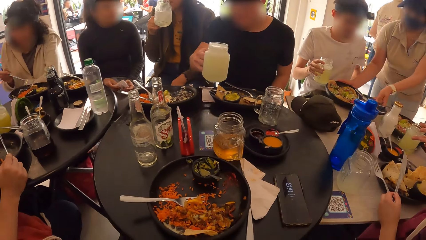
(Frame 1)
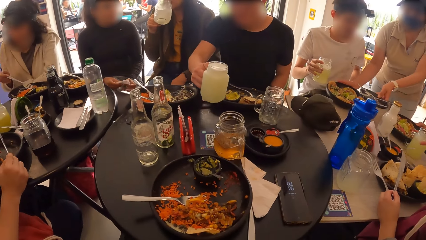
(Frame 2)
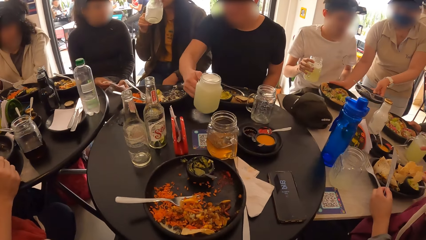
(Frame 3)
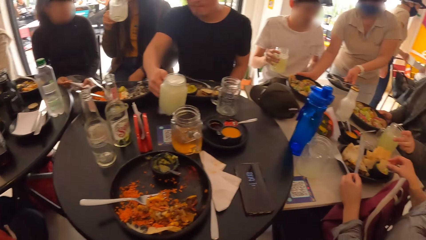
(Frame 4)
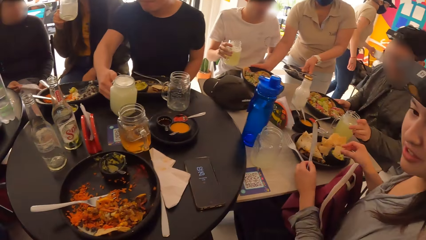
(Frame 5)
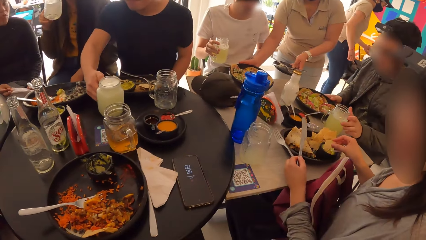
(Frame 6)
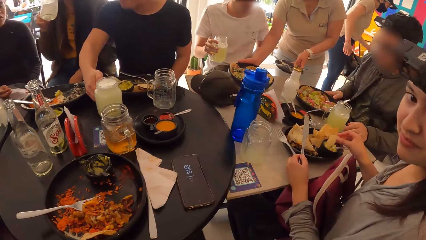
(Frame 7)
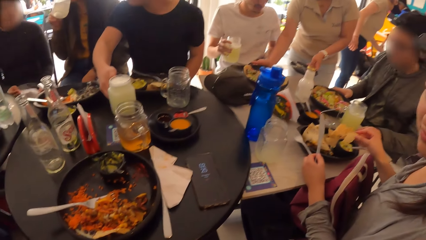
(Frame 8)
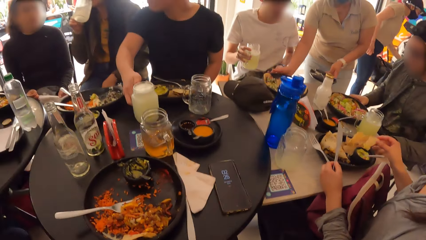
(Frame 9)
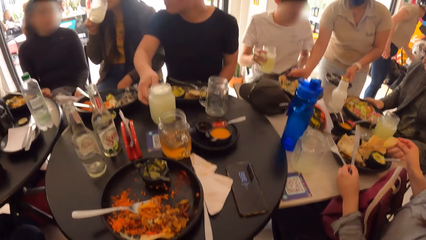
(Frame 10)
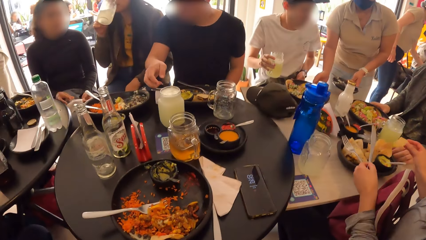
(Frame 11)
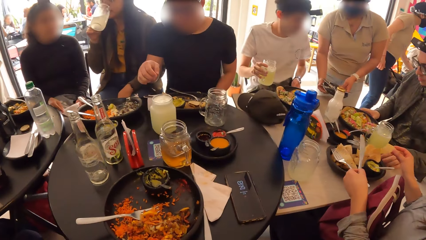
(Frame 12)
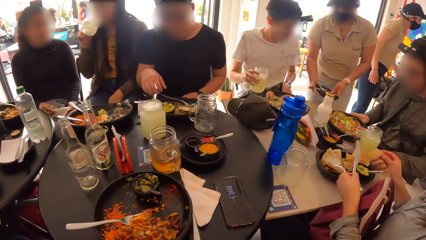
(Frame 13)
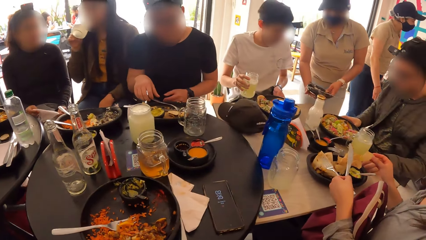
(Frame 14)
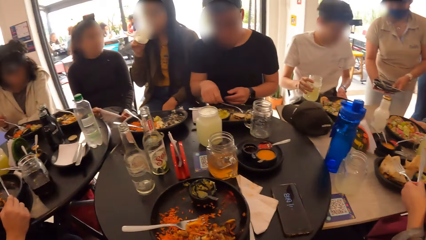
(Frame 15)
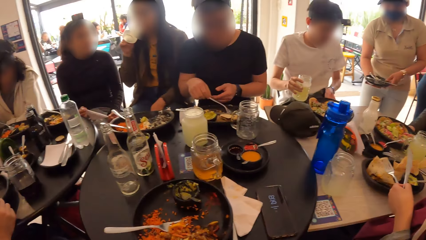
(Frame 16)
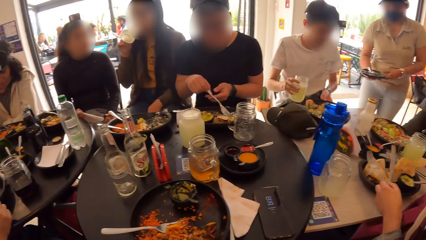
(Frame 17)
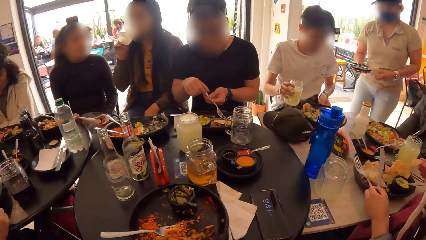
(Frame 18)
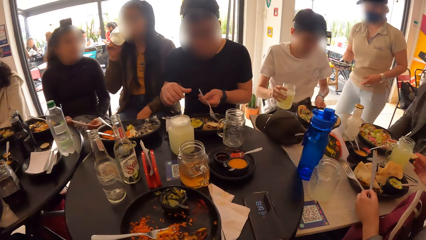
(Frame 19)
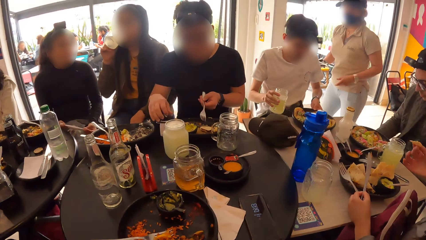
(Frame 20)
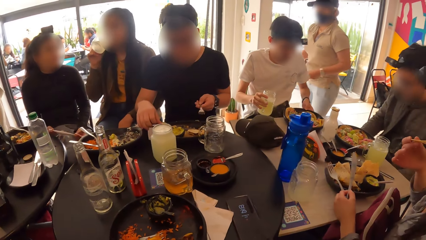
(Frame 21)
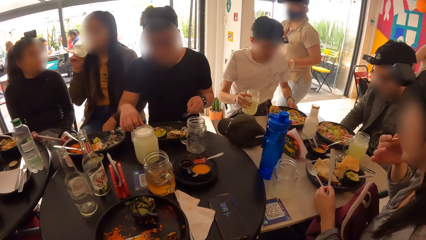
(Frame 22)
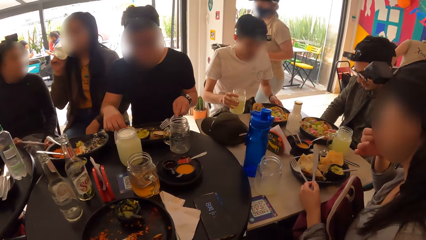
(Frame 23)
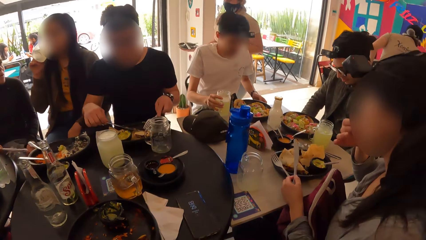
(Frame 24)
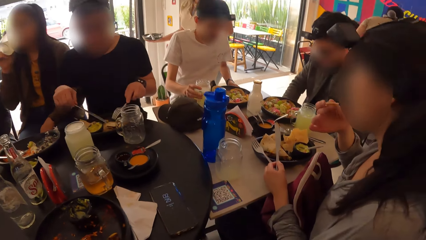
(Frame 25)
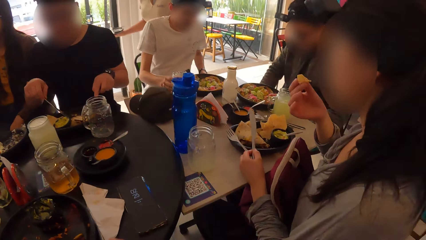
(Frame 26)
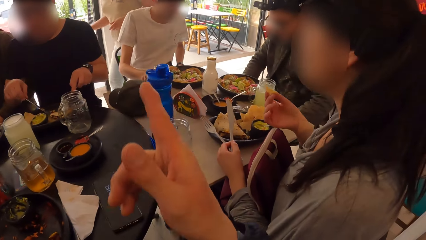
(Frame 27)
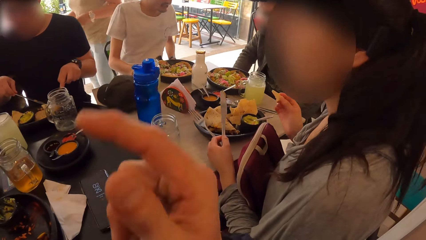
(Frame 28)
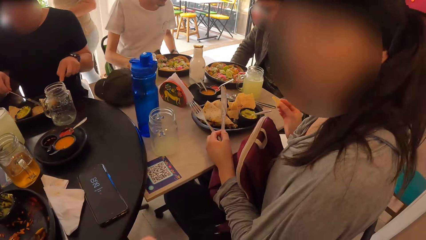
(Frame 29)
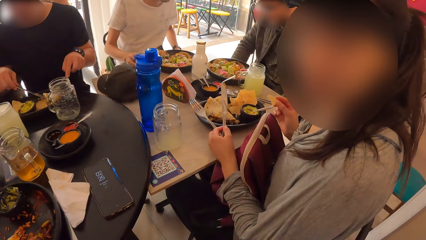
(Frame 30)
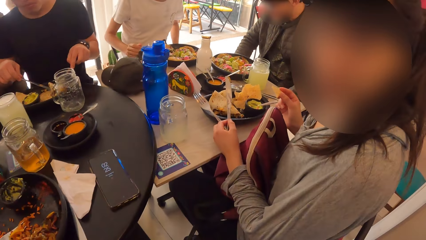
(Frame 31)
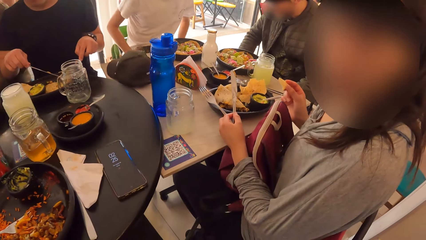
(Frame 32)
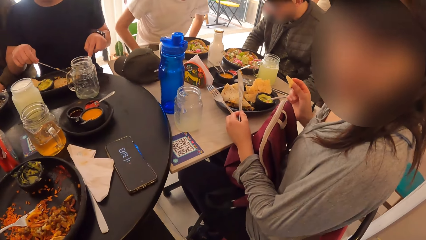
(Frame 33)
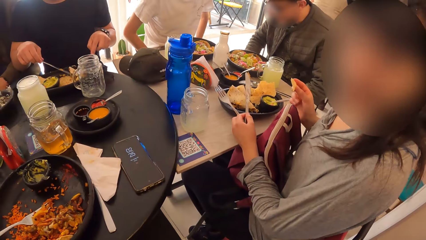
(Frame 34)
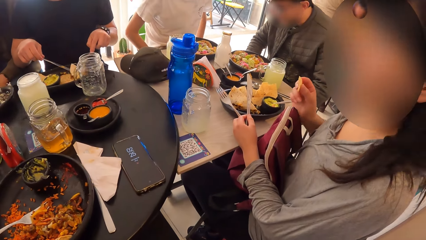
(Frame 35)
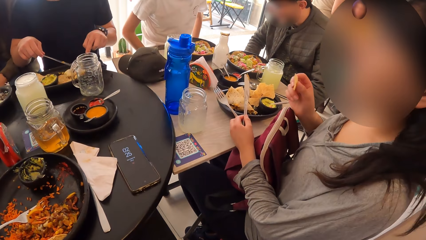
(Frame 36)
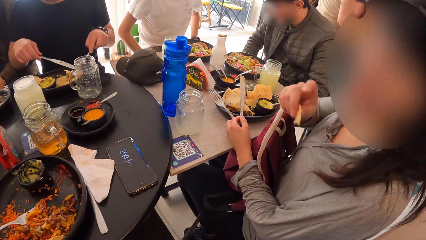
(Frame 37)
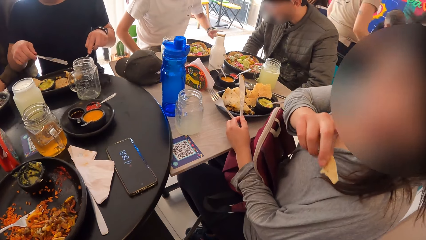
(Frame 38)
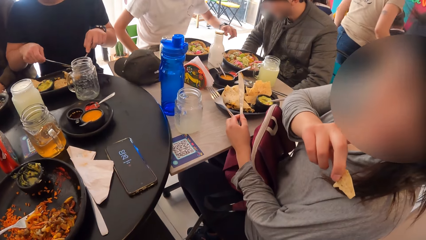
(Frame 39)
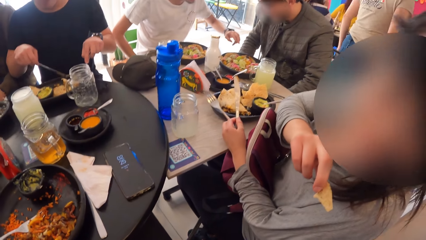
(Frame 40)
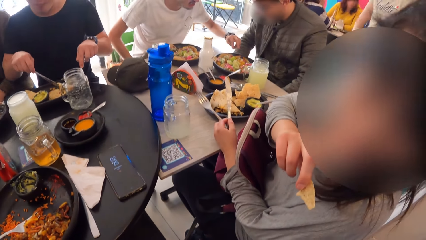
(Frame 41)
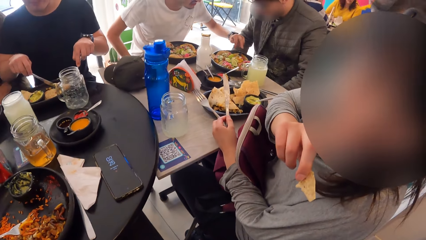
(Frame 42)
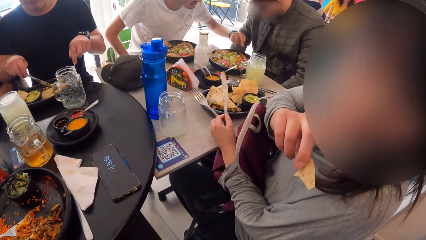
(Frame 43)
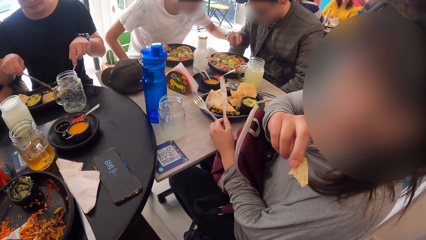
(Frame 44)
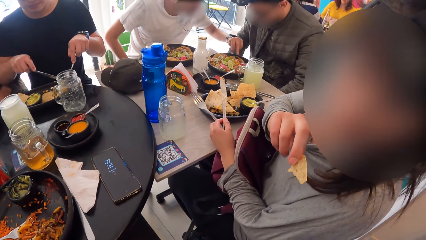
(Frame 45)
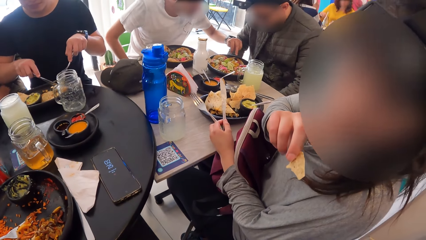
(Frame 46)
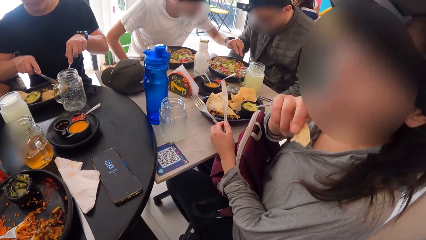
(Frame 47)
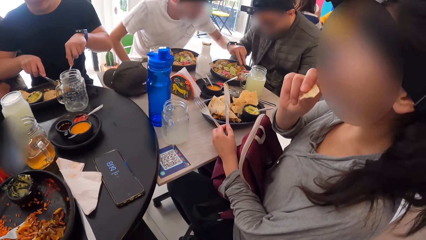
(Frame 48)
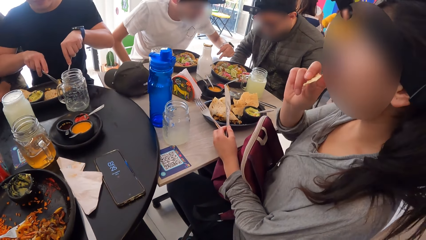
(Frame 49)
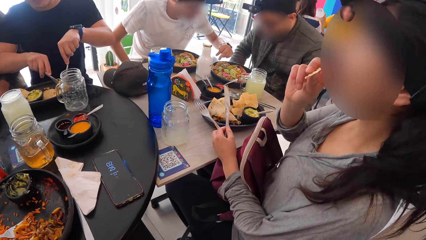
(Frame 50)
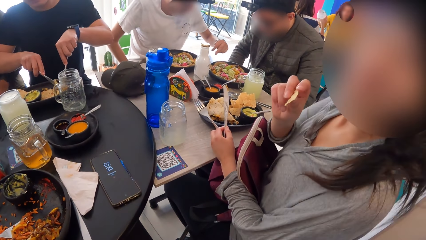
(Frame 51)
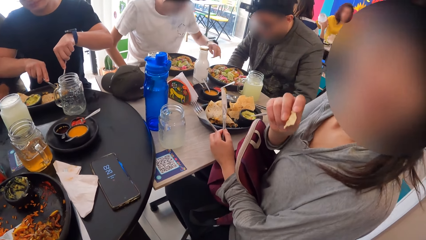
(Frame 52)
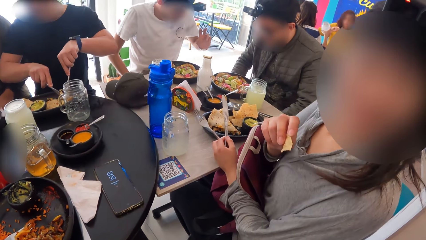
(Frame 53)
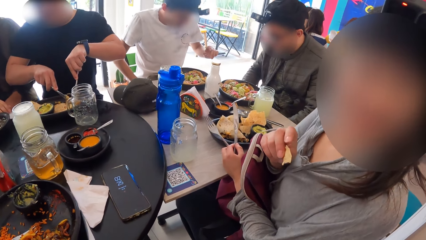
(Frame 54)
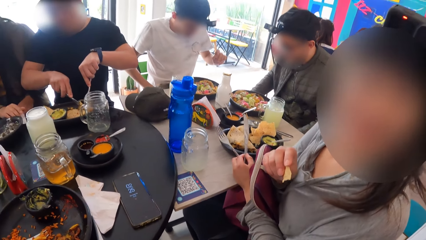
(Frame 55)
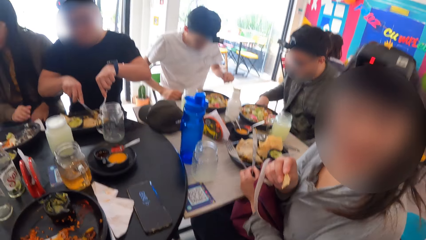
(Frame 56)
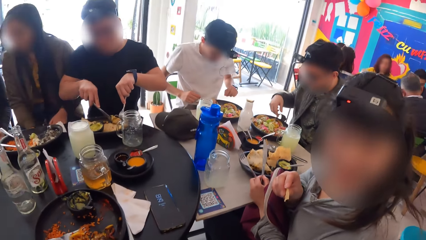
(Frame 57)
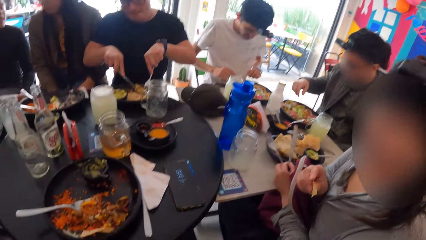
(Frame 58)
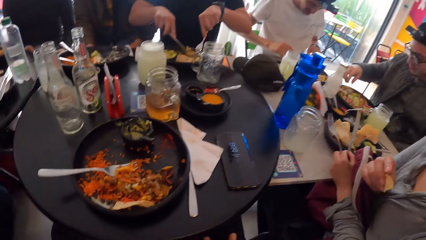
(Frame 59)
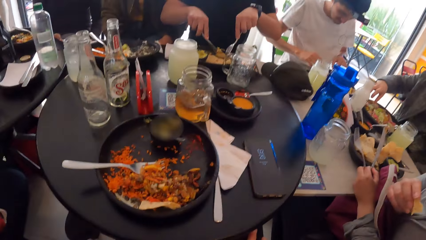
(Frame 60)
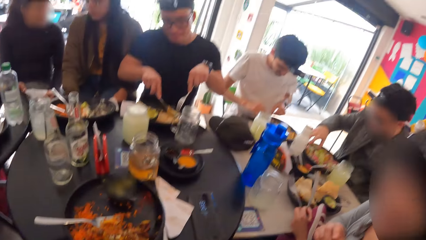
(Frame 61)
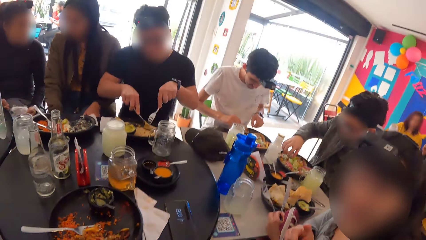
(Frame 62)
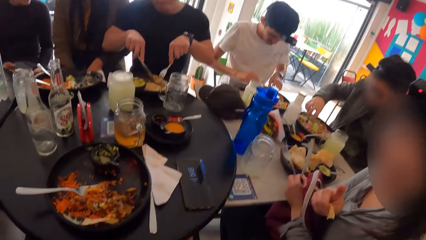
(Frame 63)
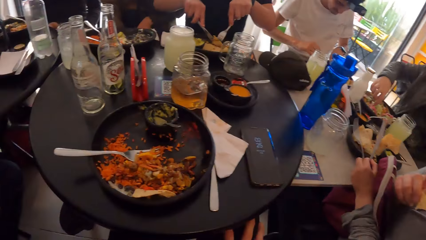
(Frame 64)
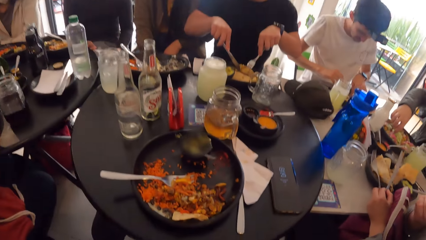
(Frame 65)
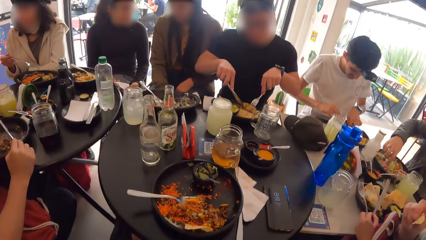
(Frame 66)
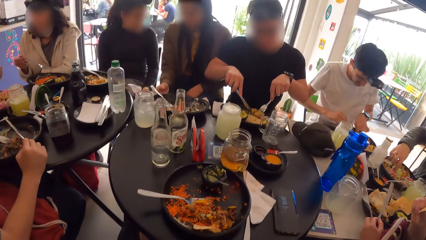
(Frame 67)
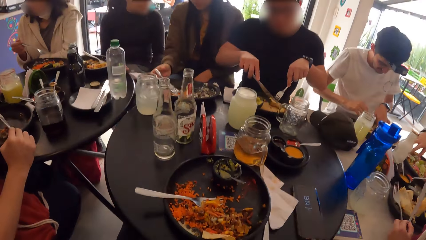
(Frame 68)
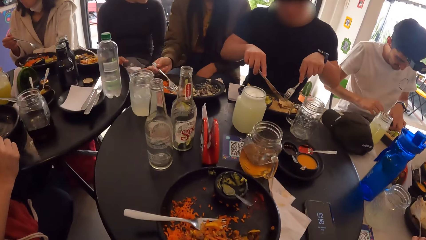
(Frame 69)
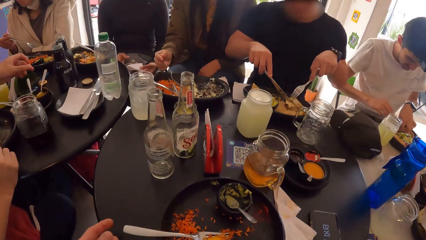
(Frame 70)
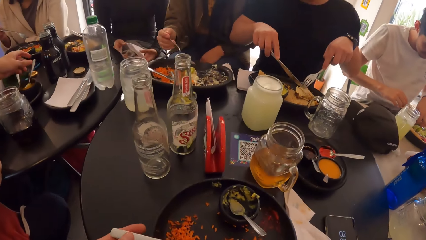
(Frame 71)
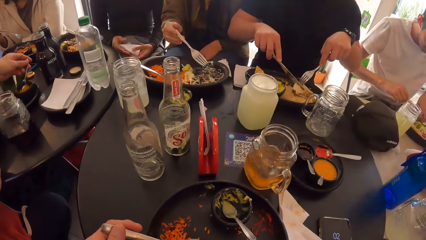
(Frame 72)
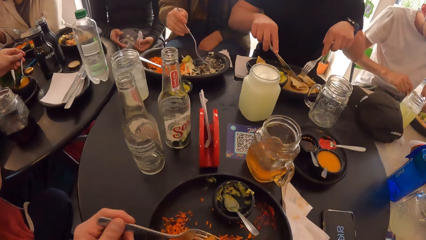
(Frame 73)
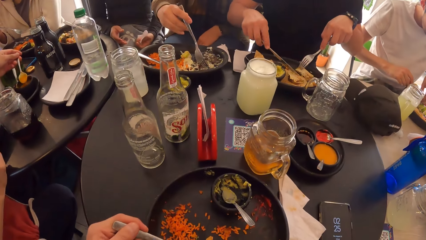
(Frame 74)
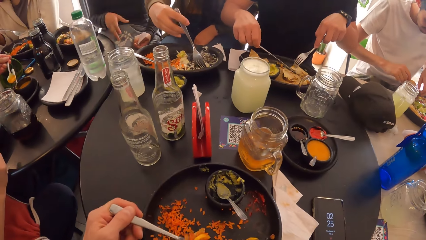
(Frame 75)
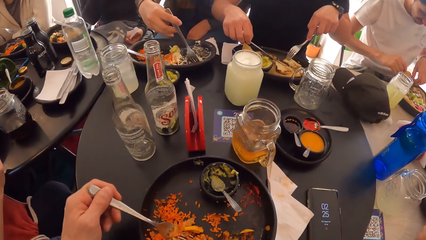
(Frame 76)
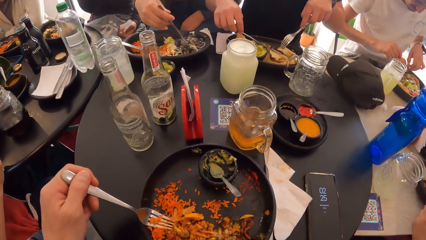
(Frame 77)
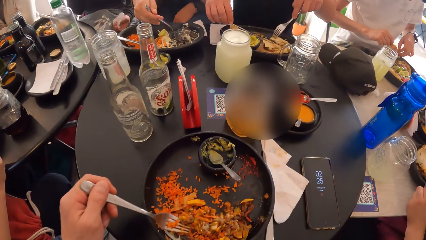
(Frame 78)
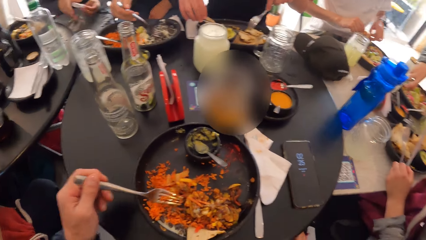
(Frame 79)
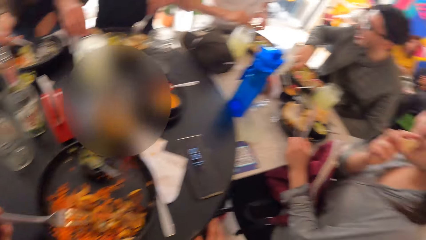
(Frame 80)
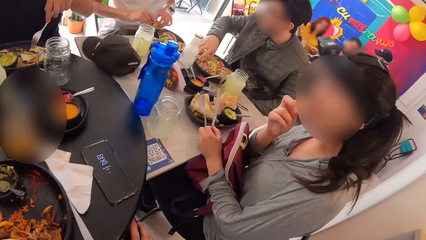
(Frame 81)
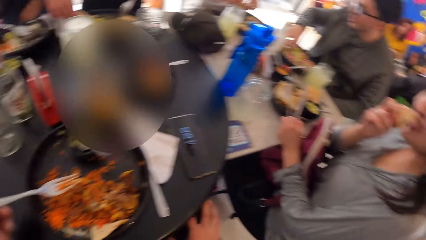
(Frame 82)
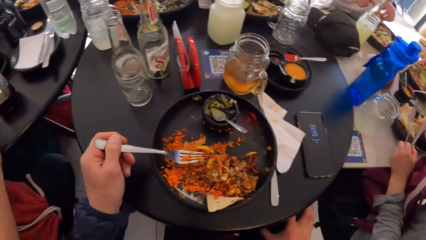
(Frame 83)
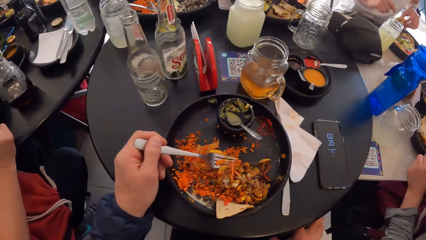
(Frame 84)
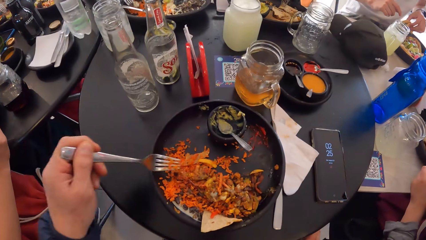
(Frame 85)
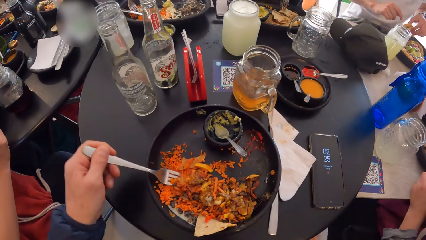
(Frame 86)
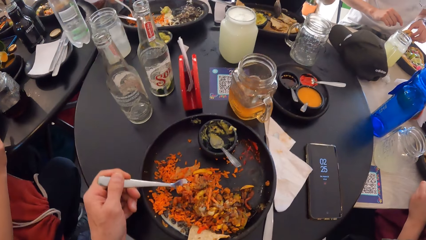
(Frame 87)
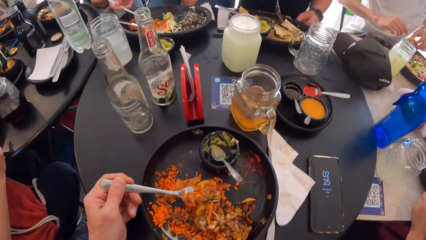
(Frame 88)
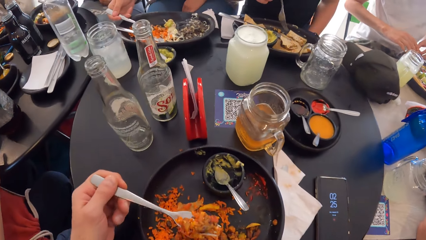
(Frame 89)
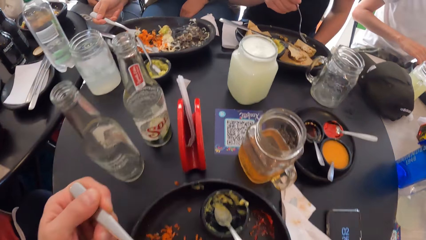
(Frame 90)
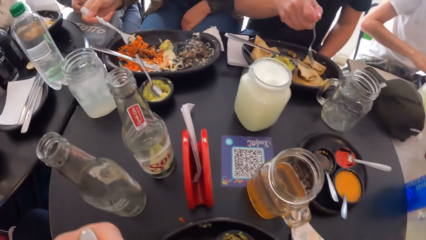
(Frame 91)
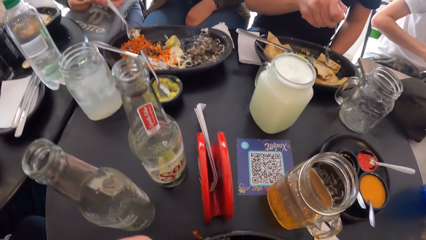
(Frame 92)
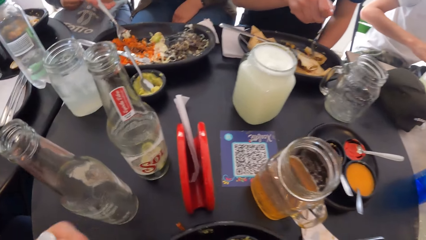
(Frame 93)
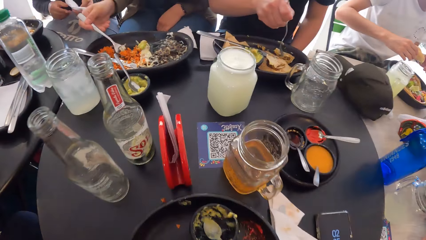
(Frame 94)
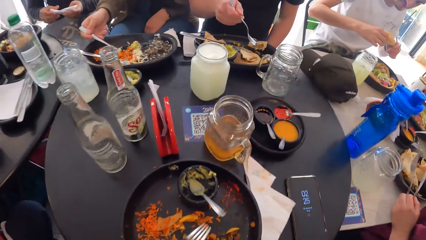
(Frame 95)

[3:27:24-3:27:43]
The waiter drops the plate of food on the table with her right hand. A man drops the glass cup on the table with his right hand. The man picks a cutlery from a plate on the table with his hands. The waiter holds the plate with her right hand. Another man adjusts the plate on the table with his left hand. The other man drops the glass cup on the table with his right hand. The first man eats a meal from the plate on the table with the cutlery in his hands. The camera wearer interacts with a lady. Another man eats a meal from the plate with his hands. The second man eats a meal from the plate with his hands. The camera wearer looks around. She eats the meal from the plate with the fork in her left hand. She stirs the food.
